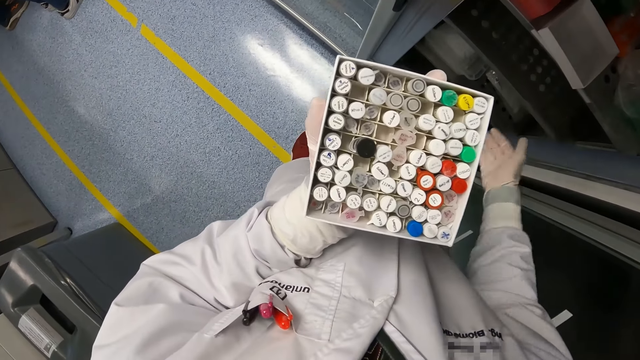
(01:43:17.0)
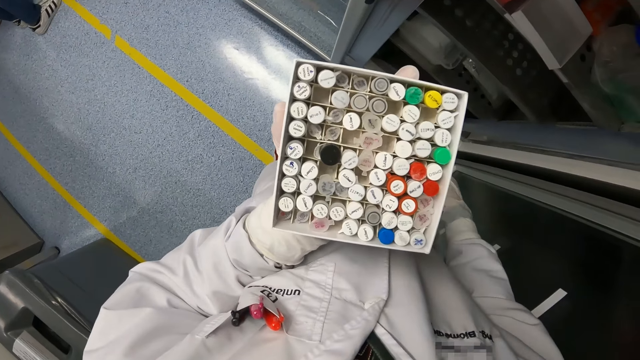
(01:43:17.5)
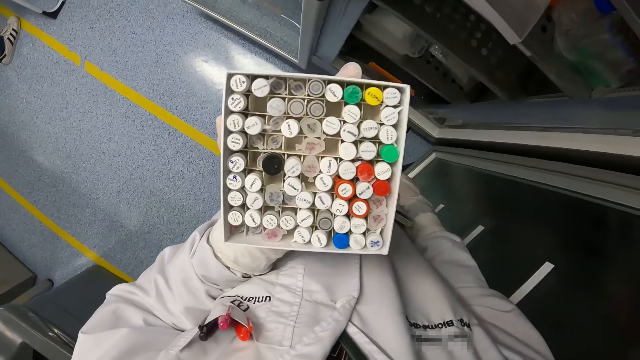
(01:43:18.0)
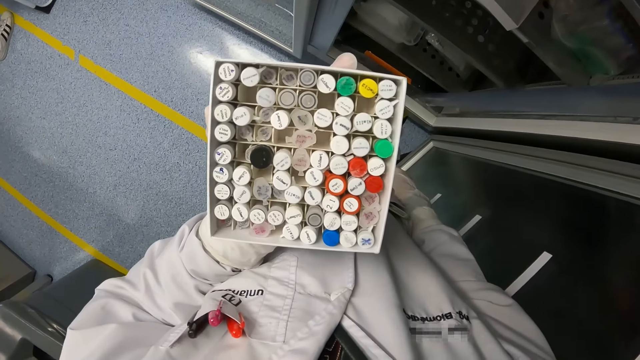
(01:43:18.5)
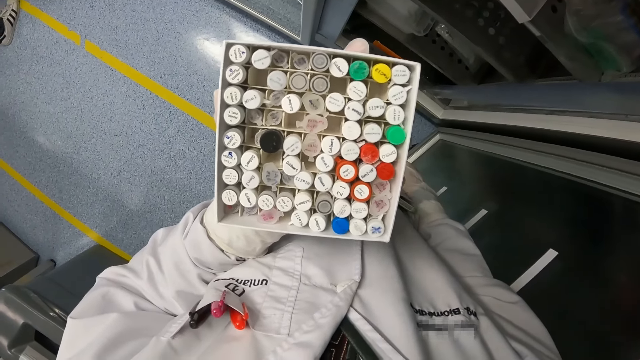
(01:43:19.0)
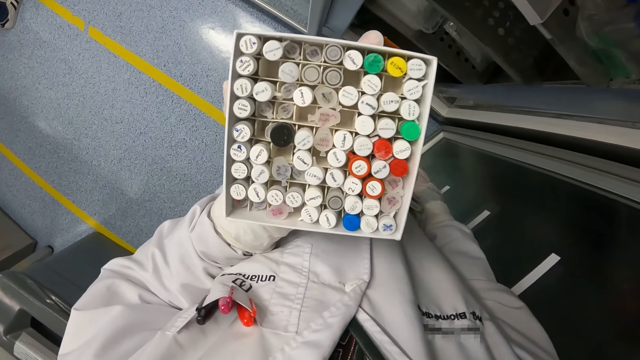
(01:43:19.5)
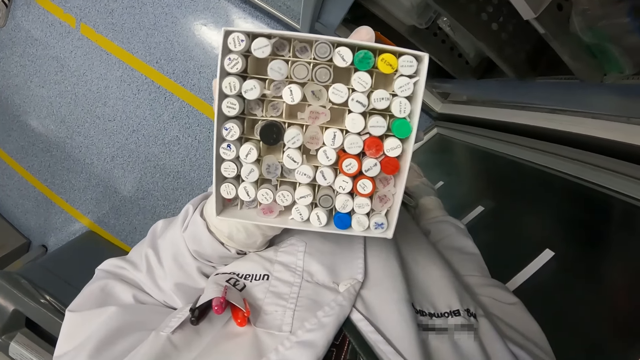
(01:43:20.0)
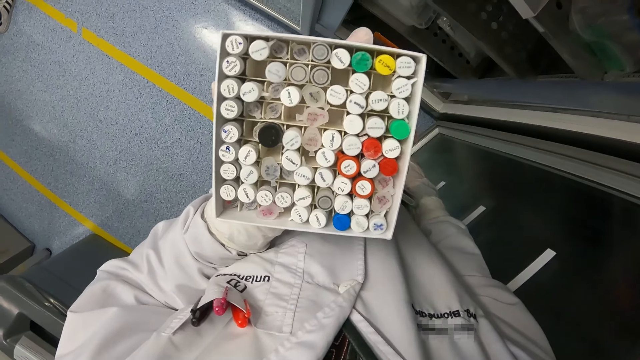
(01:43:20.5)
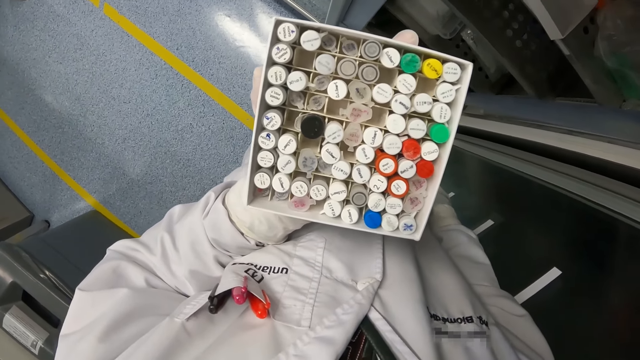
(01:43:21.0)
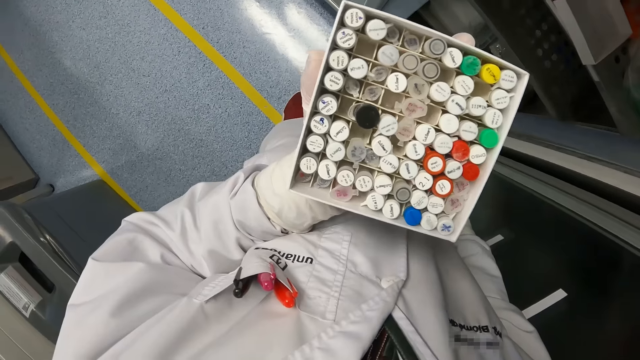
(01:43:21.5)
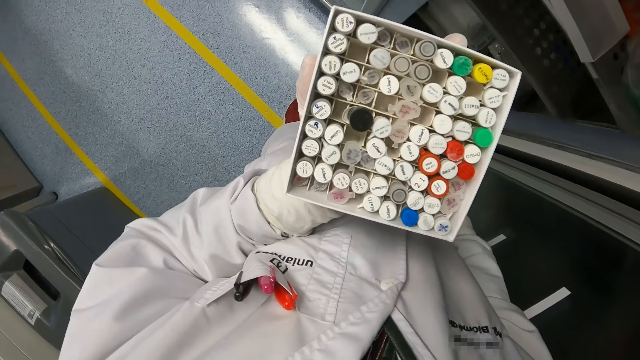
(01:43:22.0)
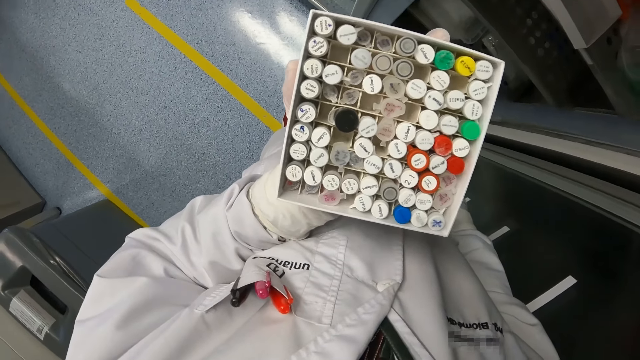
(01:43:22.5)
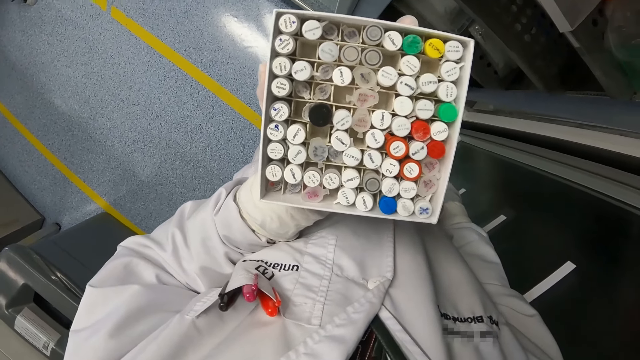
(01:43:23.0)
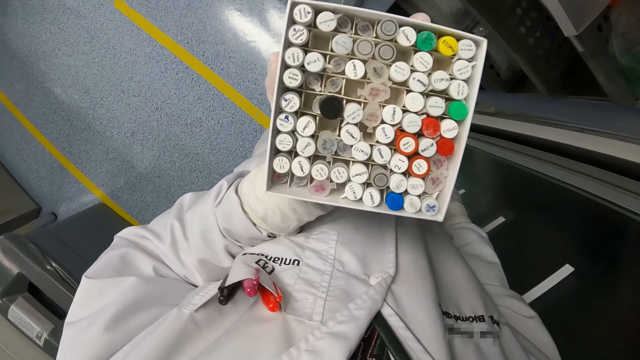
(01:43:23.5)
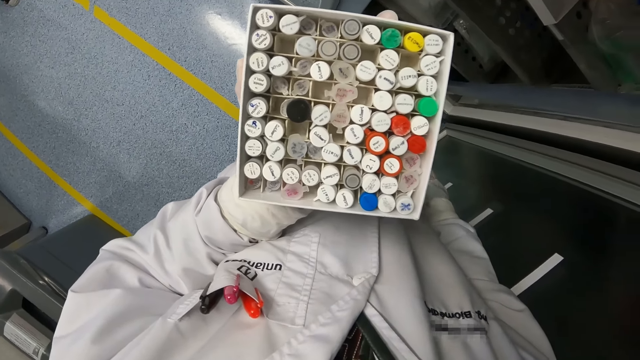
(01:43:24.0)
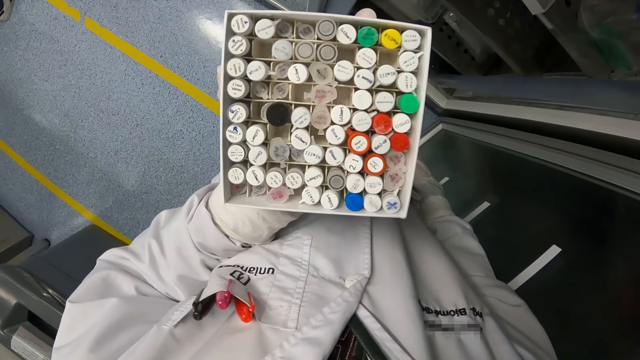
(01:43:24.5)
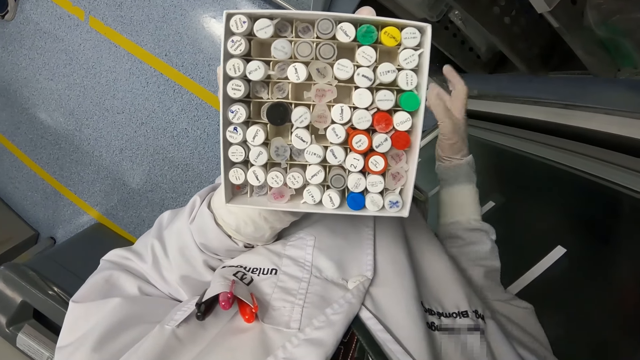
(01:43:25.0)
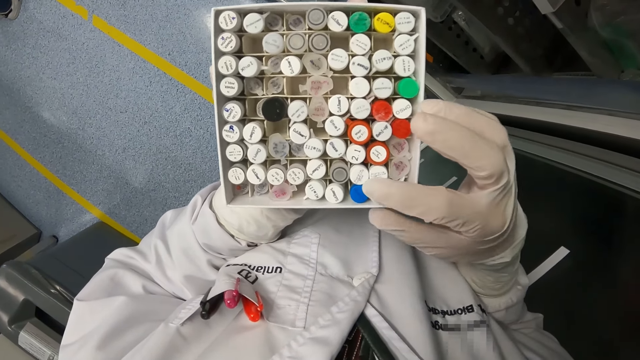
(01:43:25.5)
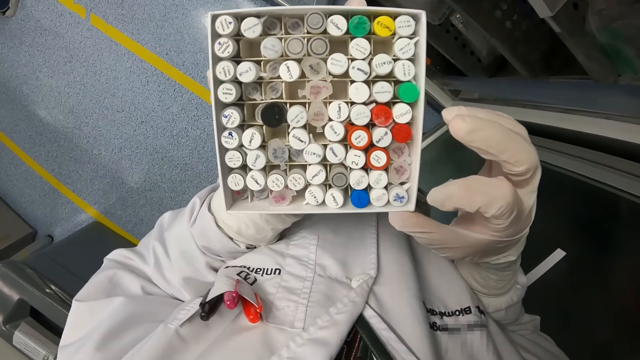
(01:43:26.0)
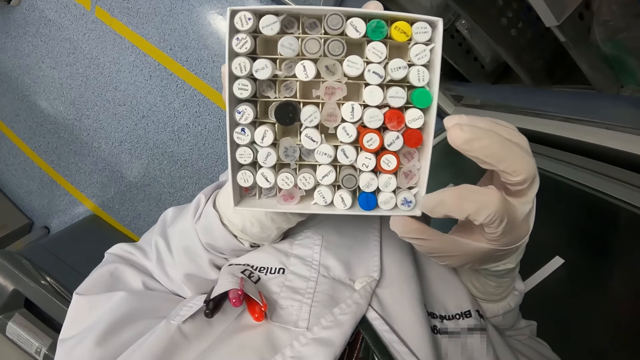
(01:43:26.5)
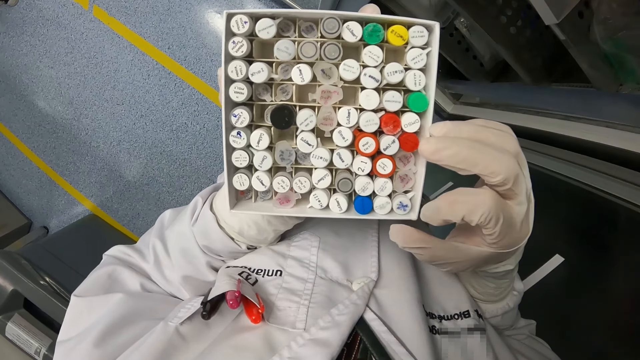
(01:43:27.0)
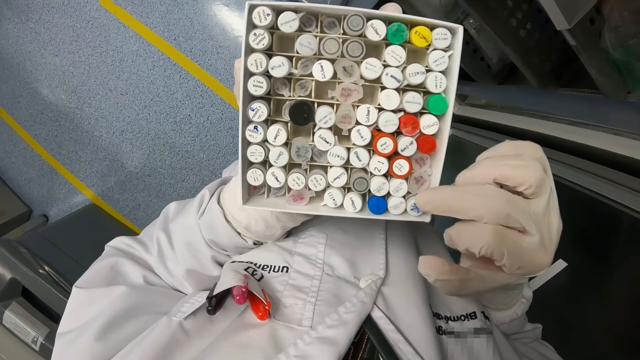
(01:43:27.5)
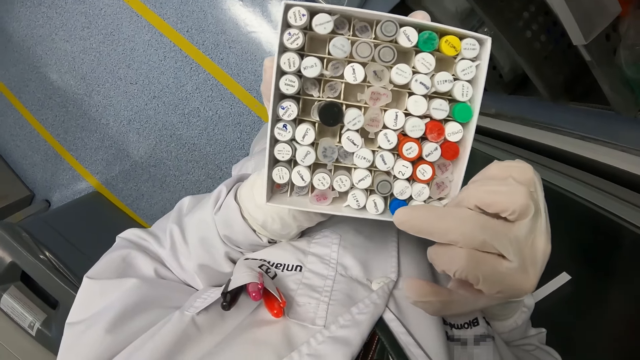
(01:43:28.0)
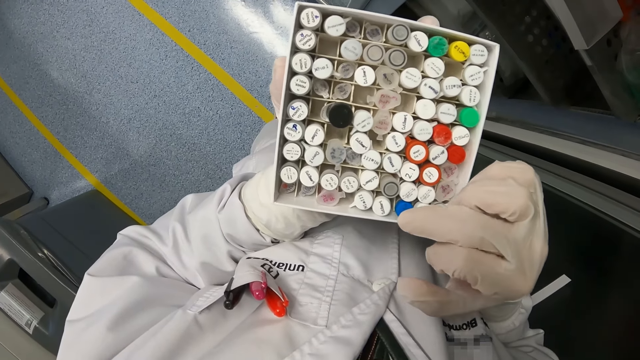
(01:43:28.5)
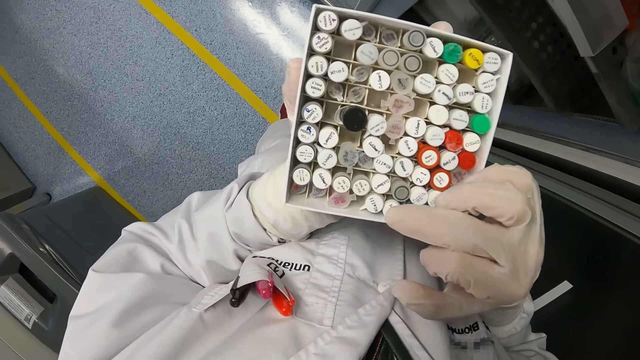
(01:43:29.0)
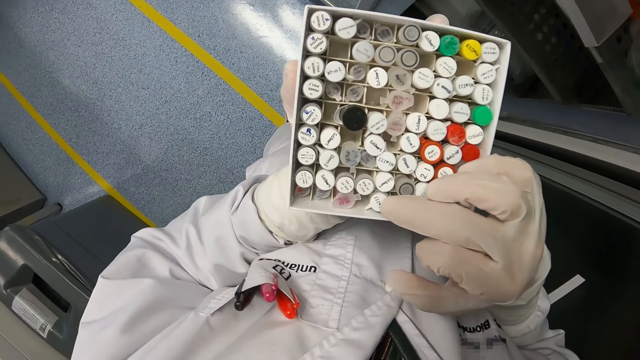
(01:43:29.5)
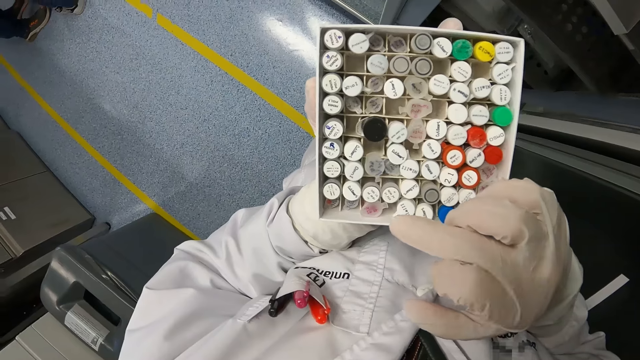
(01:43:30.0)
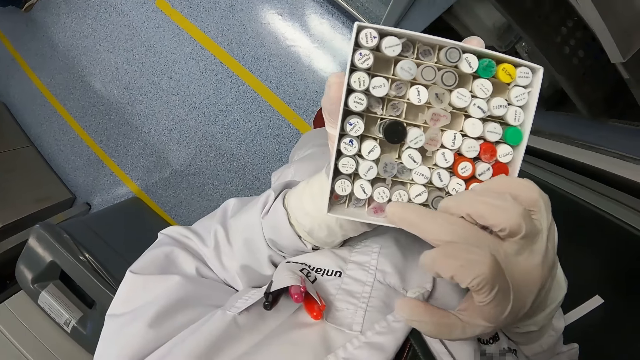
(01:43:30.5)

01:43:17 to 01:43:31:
The camera wearer walks past a group of people towards a lab fridge. He looks at the chemicals. He selects a test tube. He adjusts the test tubes in the specimen rack with his right gloved hand.

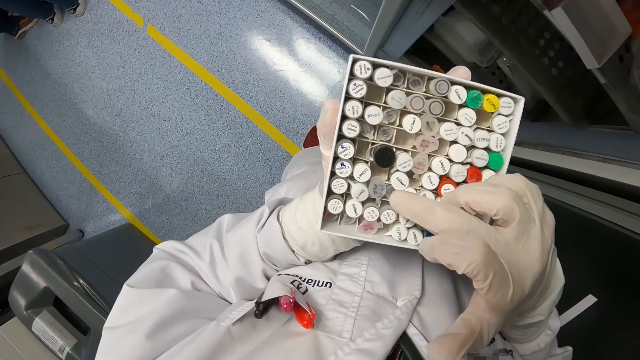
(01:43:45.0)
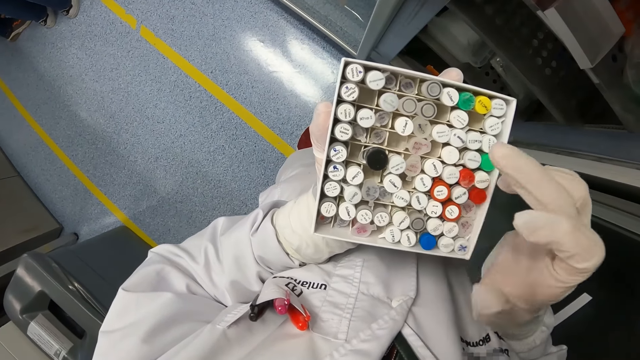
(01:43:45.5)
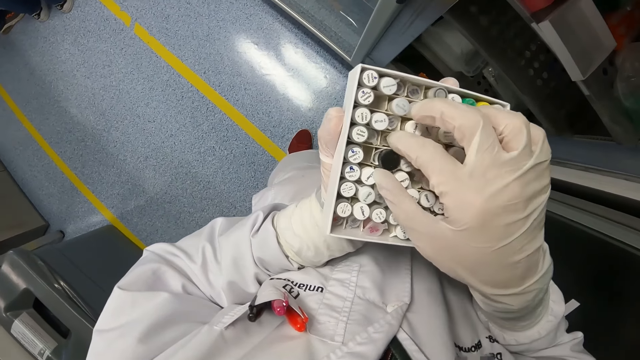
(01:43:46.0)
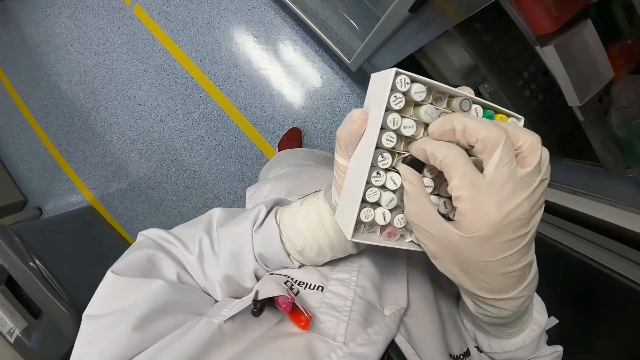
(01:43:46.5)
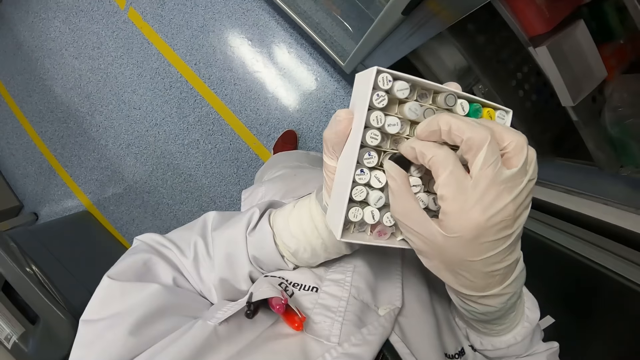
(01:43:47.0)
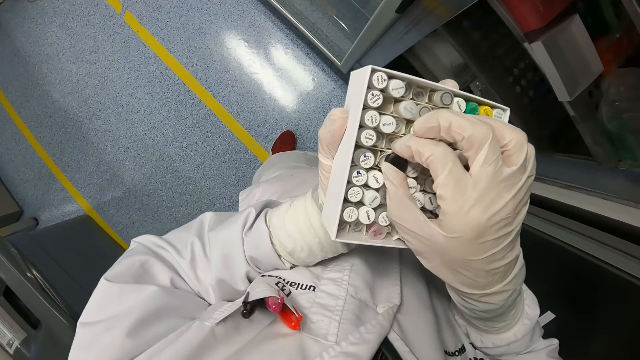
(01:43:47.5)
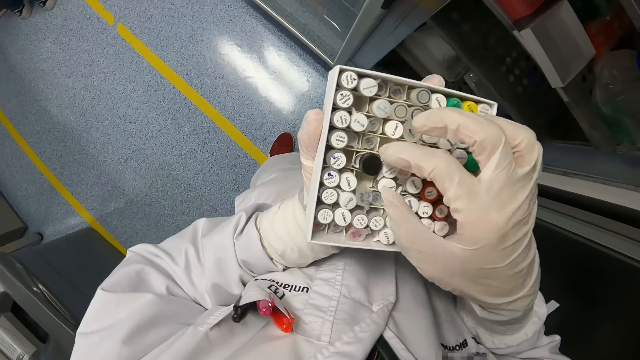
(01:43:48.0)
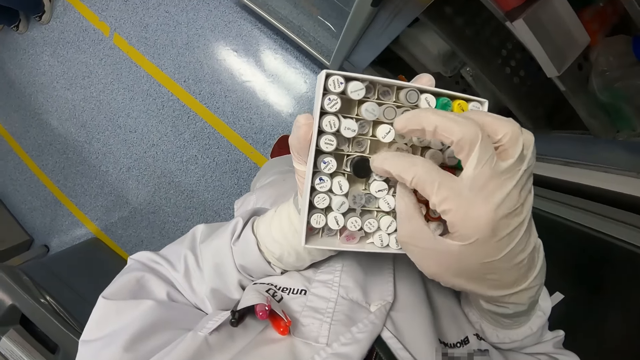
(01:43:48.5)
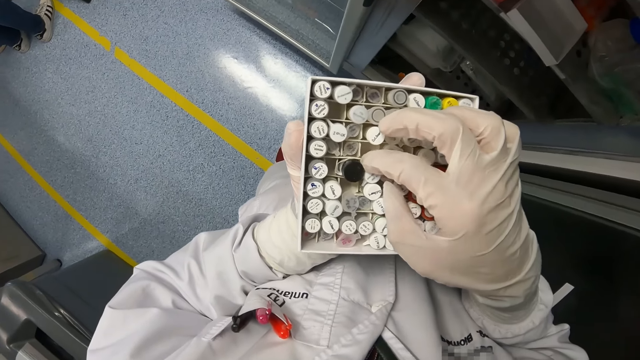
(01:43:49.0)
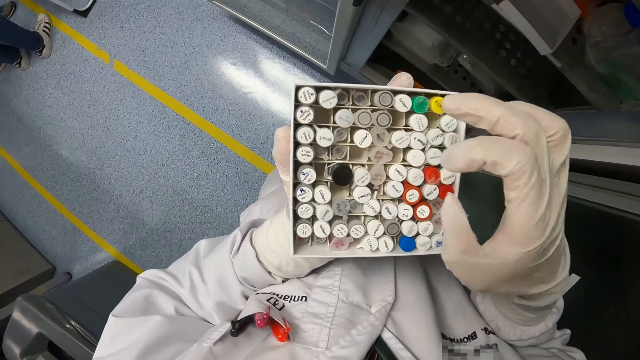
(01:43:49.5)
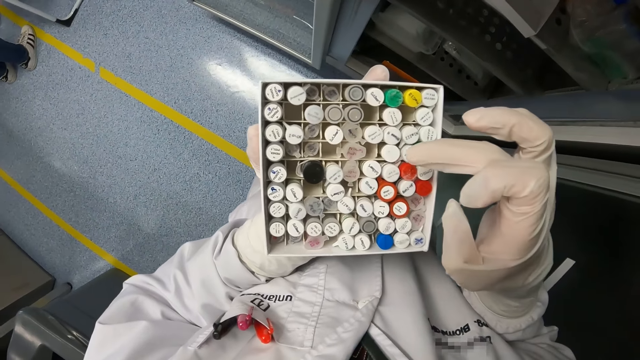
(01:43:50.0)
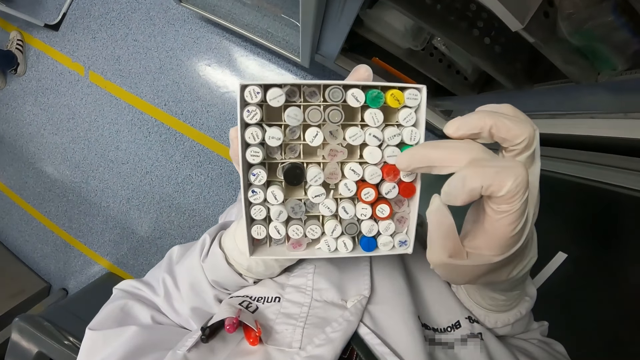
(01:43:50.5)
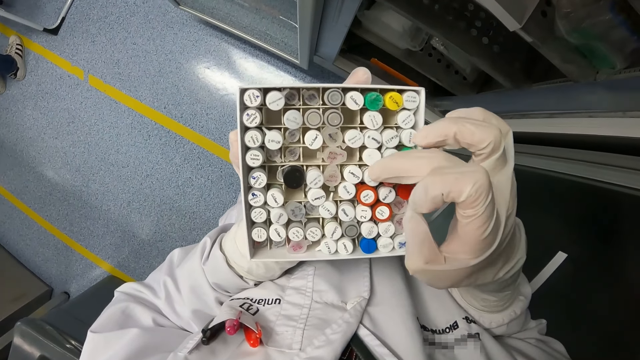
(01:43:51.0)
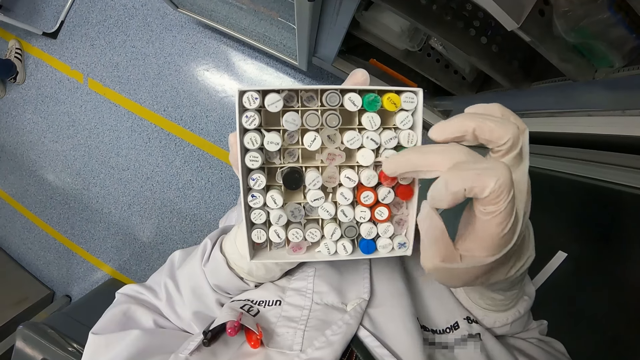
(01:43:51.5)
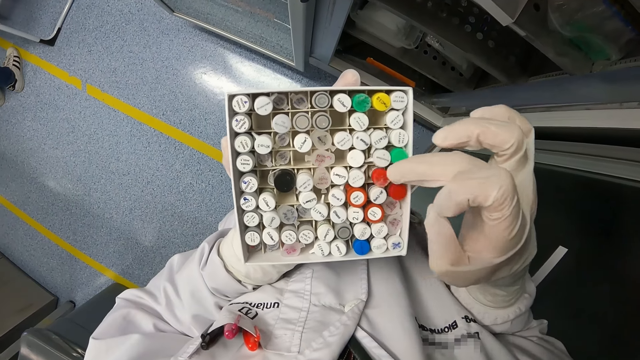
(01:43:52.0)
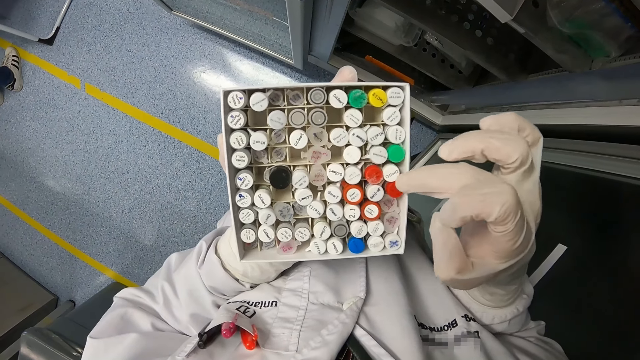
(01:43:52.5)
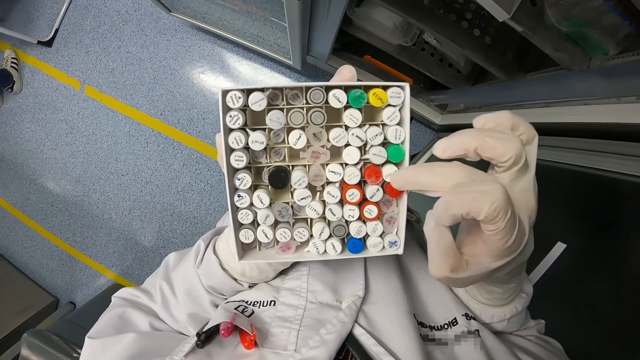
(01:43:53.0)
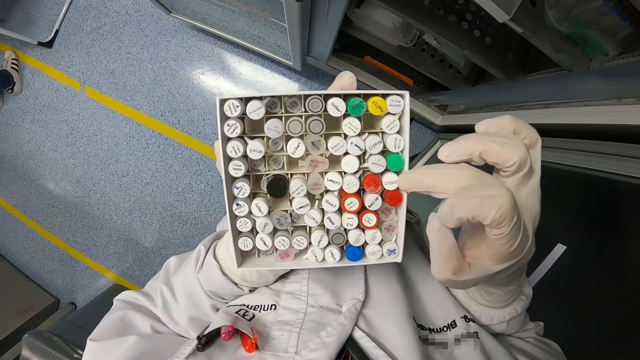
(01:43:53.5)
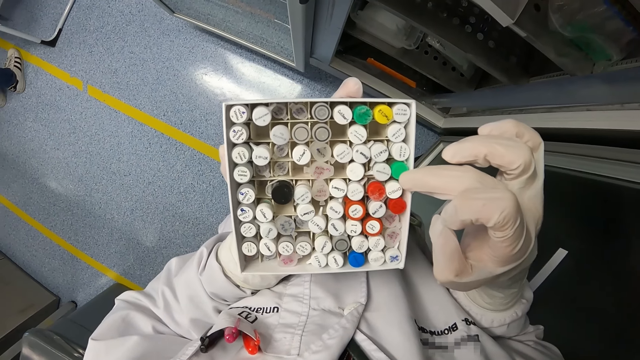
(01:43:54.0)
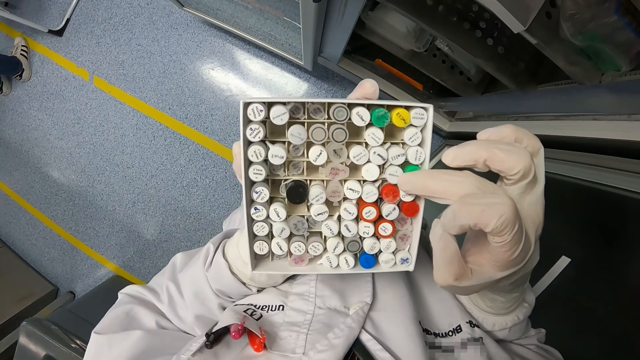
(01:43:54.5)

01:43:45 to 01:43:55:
The camera wearer holds solution sample test tubes in the test tube pack with his gloved right hand. He touches the solution sample test tubes in the test tube pack with his gloved right hand repeatedly.
